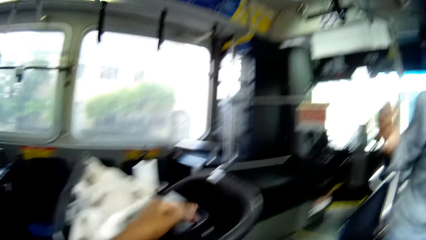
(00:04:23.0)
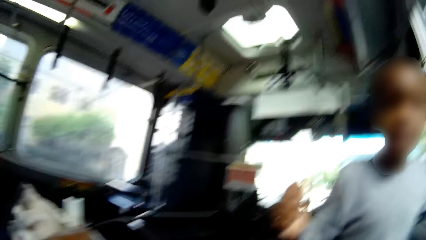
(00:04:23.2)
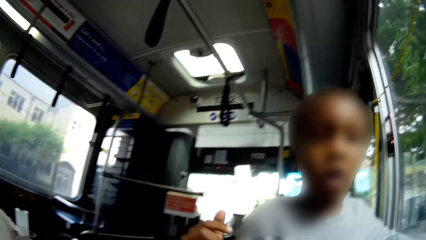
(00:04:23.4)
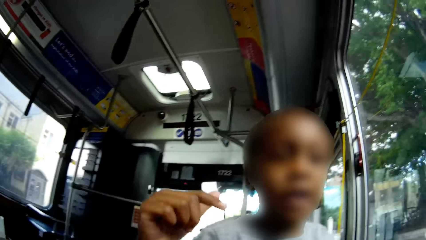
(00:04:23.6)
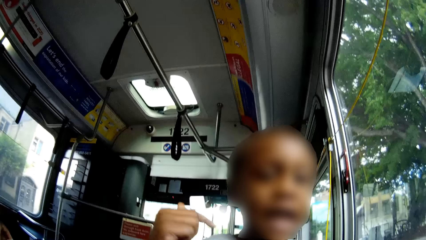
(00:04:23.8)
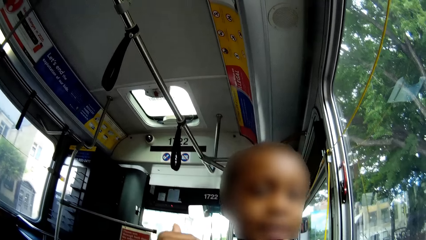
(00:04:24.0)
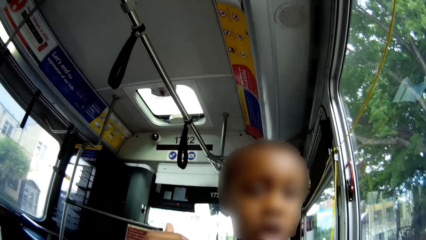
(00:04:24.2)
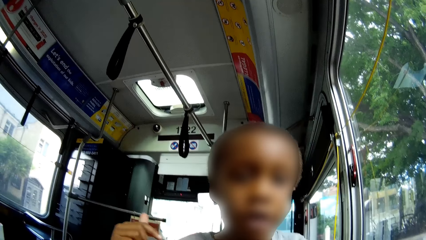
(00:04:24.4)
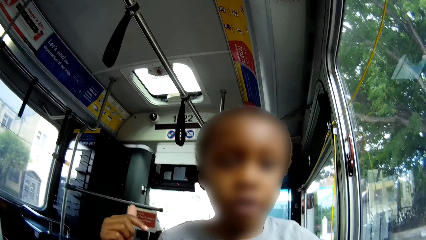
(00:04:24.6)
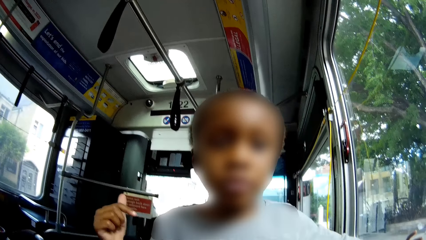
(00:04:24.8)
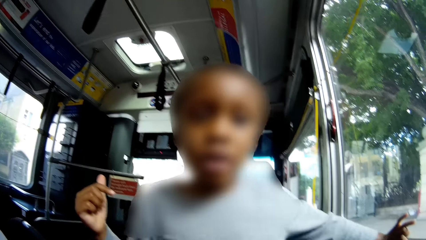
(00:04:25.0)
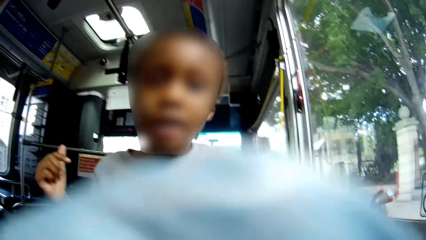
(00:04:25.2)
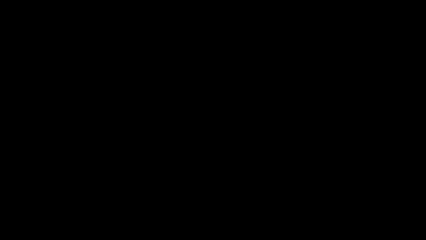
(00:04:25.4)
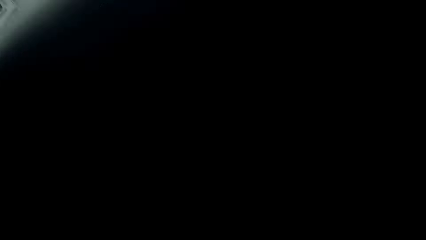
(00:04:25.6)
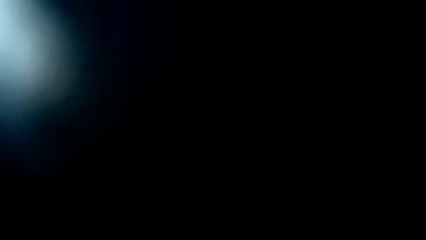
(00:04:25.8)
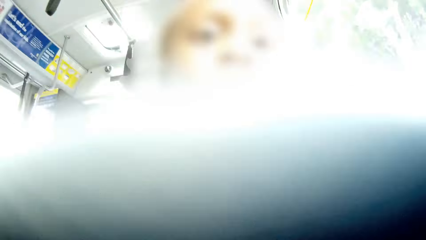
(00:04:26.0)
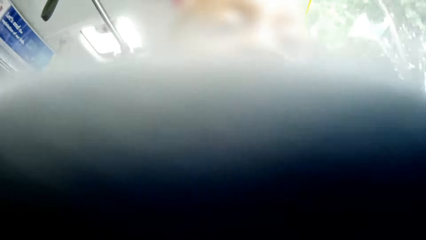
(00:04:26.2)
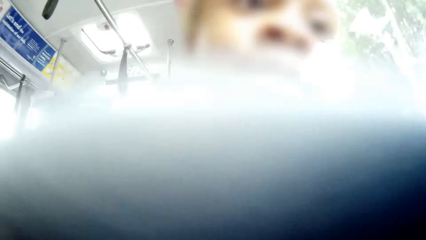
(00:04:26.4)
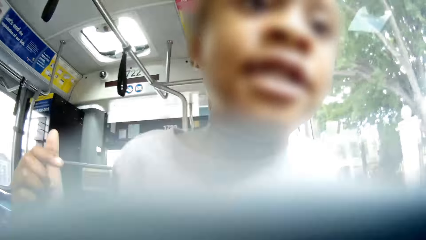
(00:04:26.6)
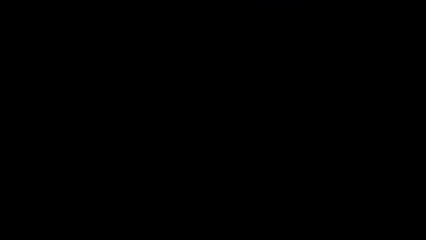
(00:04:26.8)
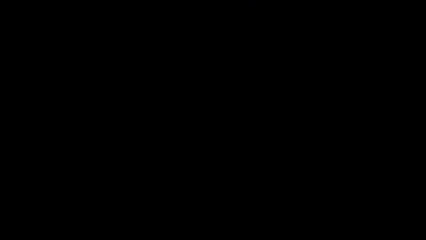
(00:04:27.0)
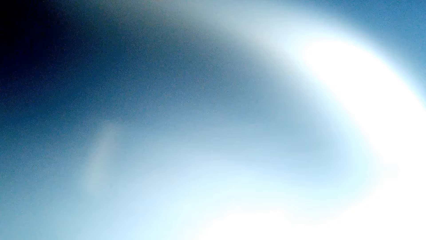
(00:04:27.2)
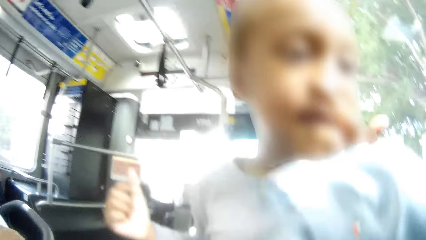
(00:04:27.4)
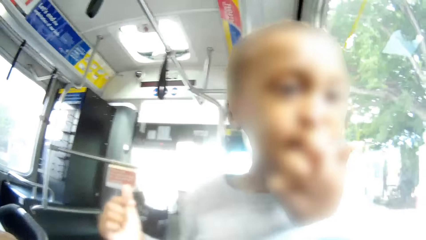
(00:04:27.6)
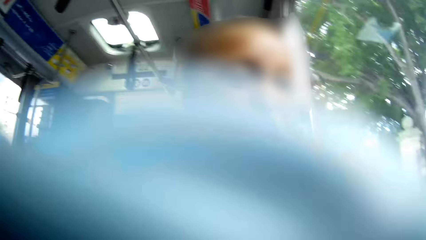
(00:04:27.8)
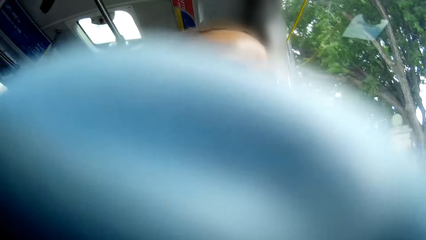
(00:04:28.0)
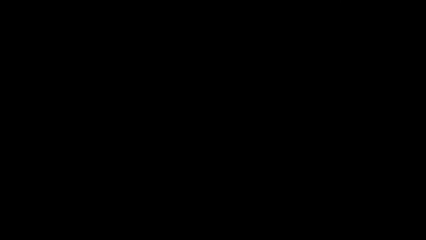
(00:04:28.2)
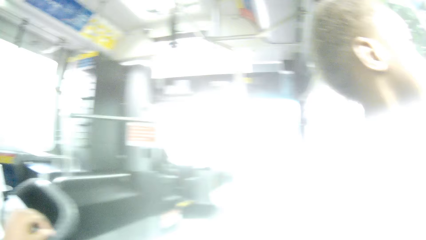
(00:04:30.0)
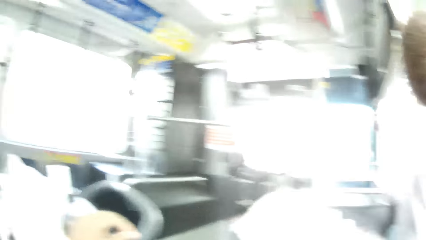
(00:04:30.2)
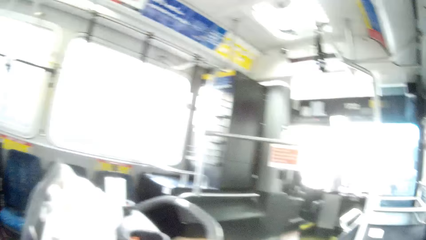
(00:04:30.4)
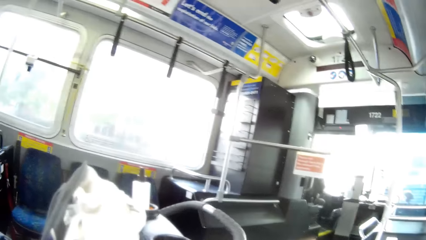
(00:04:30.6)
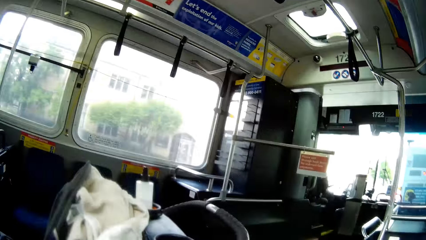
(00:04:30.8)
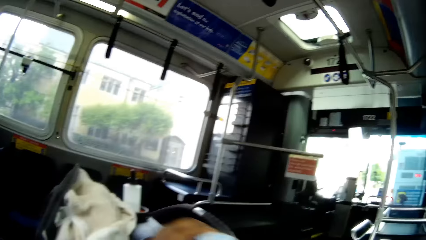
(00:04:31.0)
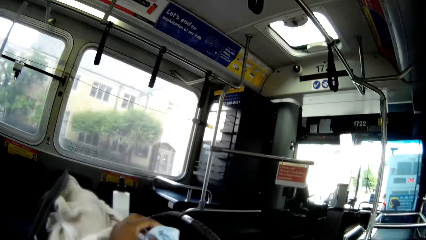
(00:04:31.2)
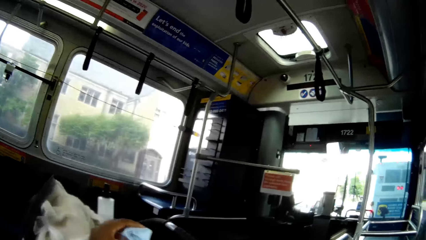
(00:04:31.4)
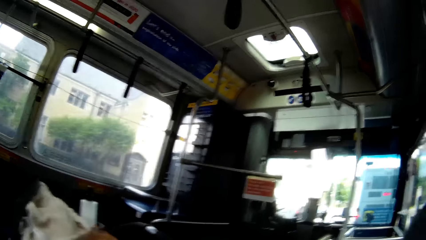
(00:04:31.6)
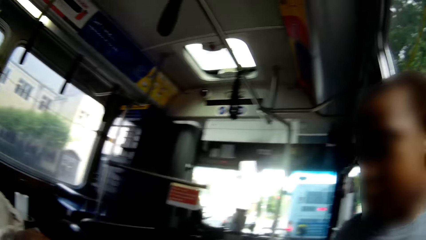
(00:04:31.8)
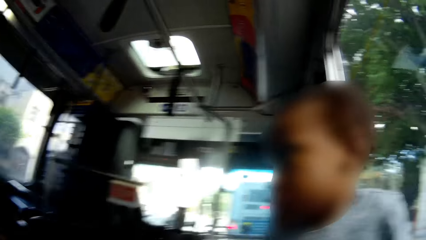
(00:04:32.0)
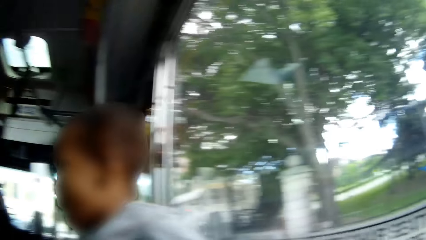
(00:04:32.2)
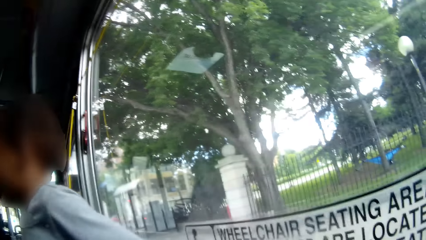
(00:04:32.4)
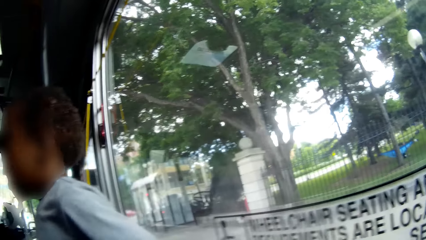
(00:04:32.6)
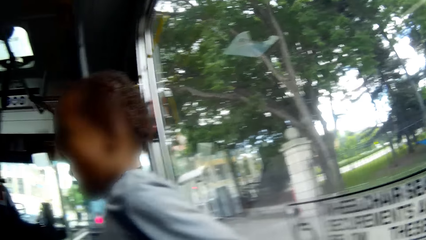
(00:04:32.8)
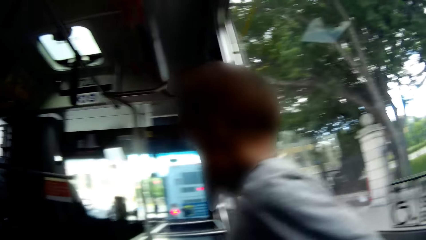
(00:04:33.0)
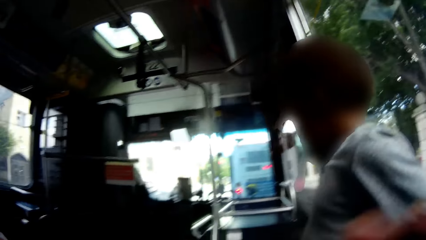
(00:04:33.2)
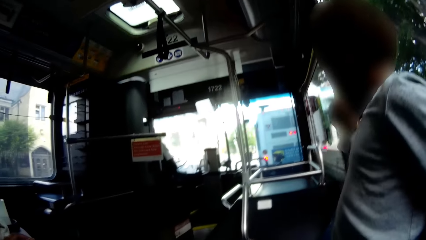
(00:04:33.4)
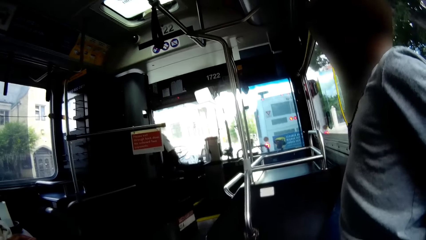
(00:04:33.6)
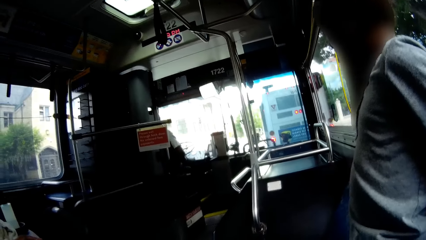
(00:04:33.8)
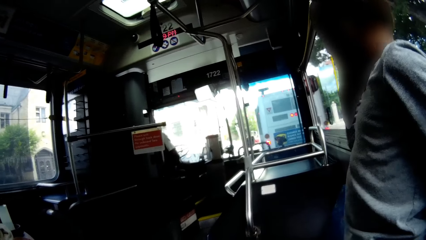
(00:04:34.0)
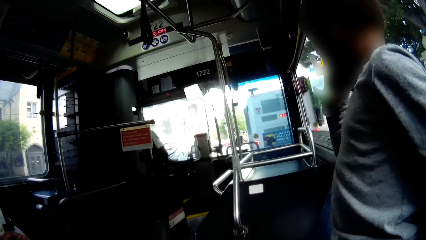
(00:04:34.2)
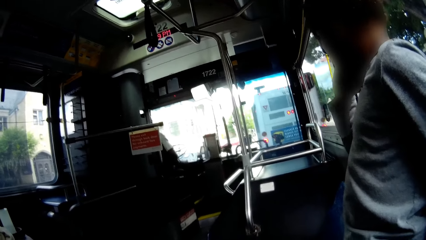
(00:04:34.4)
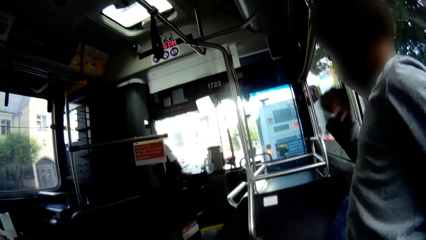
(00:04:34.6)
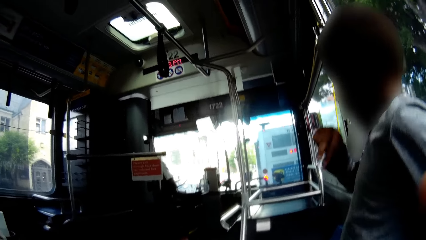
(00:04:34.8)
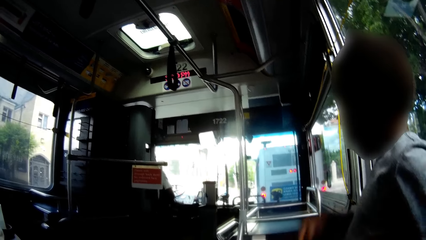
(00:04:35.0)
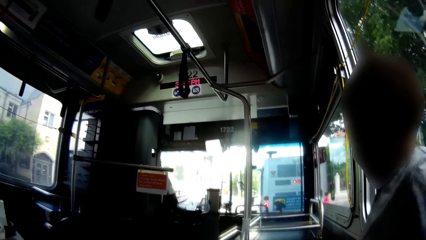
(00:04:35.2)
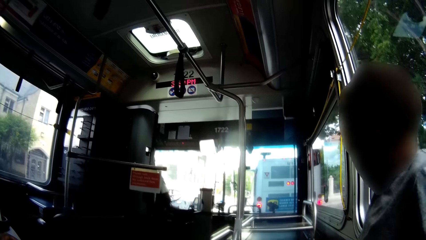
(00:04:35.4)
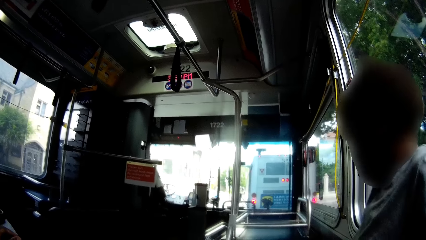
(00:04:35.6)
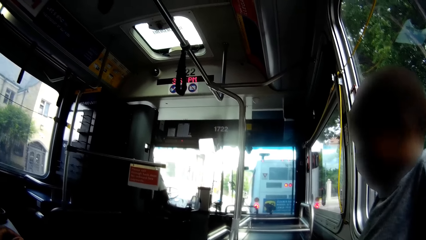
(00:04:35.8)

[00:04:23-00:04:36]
The camera wearer adjusts her camera with her right hand. The boy wipes his nose with his right hand.

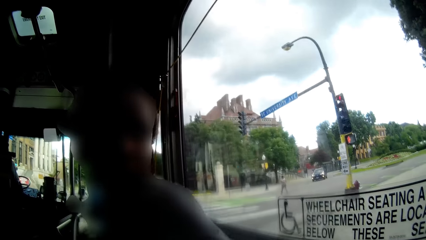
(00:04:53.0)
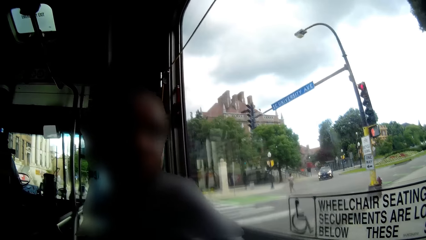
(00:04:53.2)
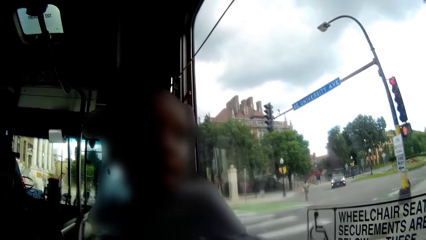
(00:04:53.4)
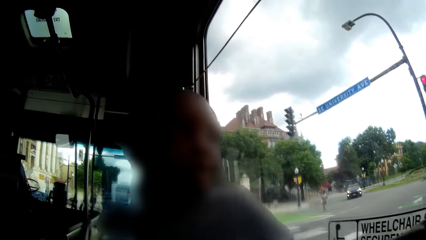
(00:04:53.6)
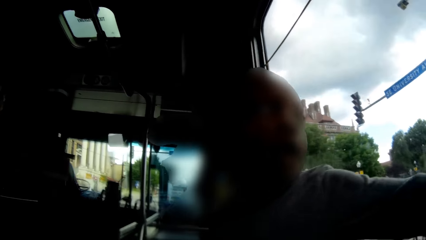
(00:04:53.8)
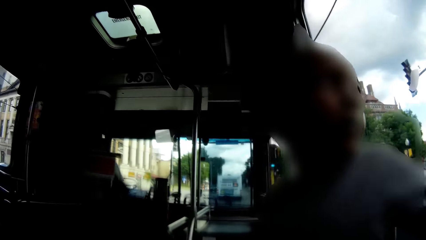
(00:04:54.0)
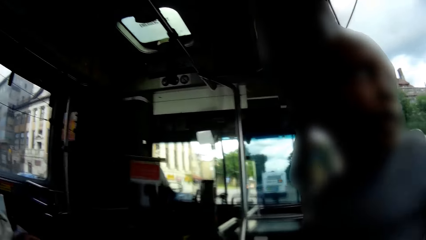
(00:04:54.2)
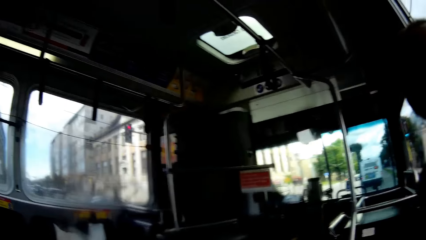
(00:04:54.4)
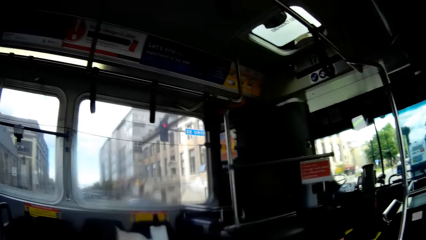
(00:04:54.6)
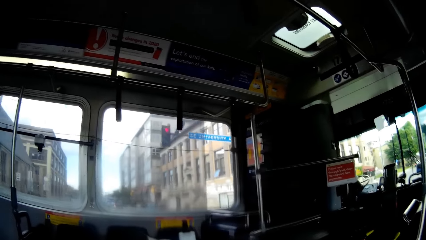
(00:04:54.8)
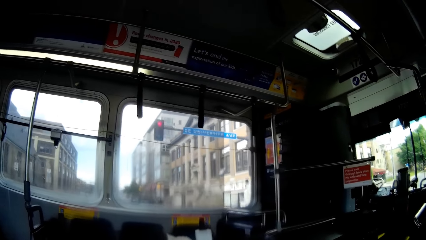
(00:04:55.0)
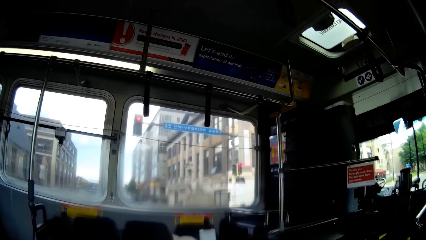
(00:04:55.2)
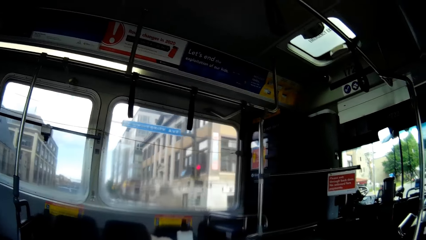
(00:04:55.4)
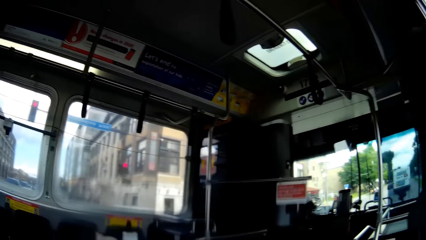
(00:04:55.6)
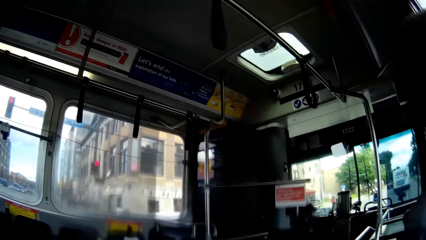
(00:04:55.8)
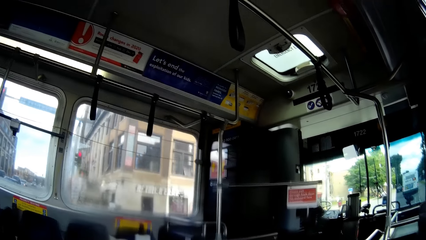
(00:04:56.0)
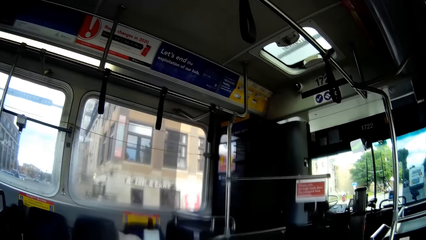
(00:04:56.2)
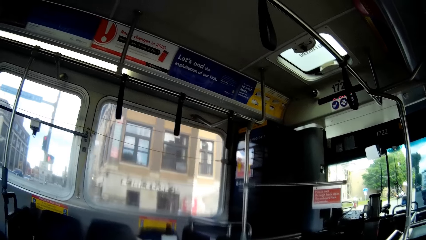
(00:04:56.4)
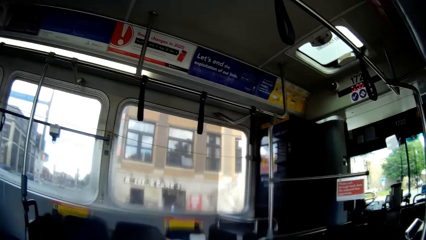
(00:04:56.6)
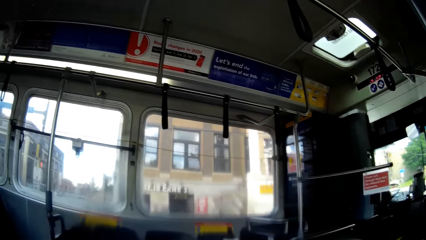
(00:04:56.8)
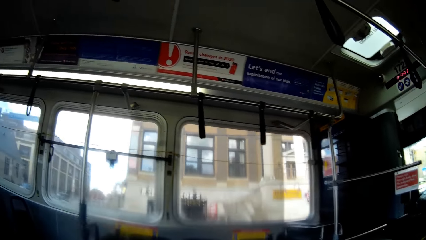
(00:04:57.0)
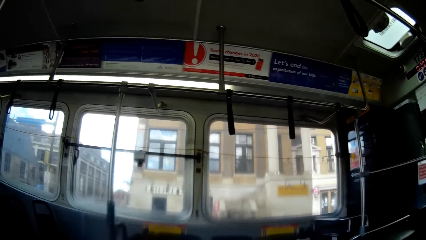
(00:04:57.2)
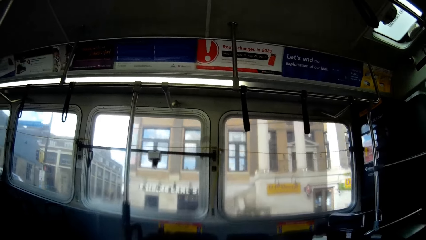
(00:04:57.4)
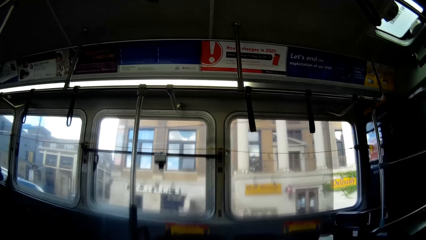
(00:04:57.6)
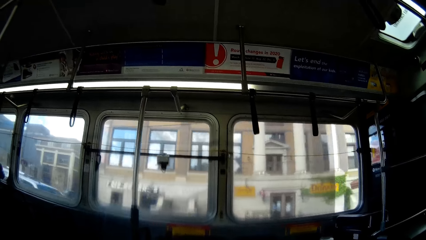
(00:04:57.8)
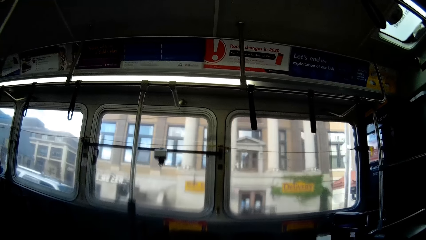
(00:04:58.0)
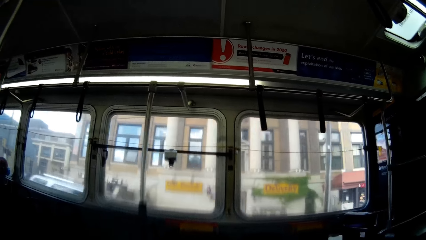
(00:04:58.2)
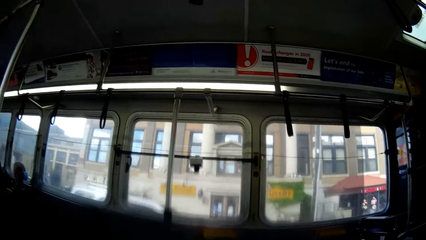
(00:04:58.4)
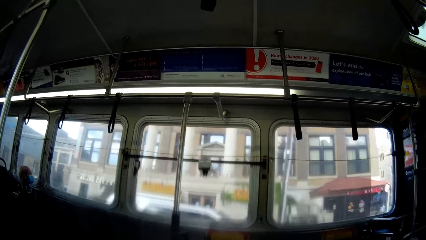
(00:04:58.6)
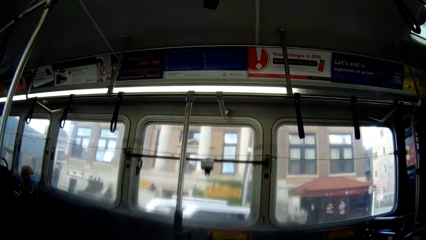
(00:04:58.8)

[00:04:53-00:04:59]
A person turns around to look through the window of a moving bus. A bus drives past the bus on the road.
